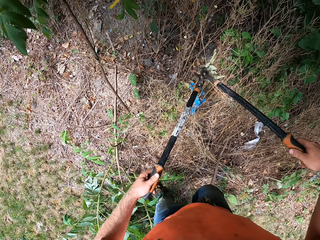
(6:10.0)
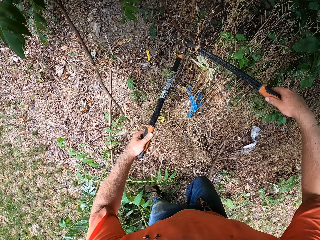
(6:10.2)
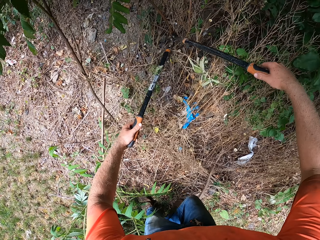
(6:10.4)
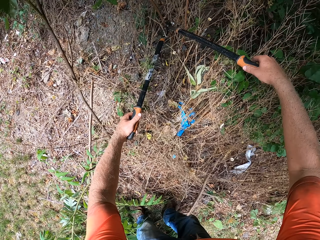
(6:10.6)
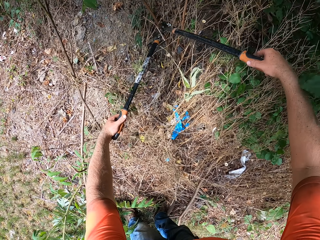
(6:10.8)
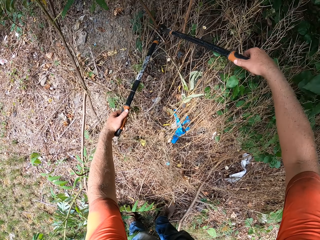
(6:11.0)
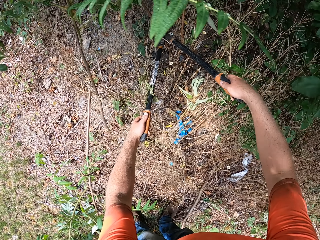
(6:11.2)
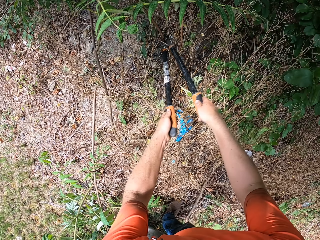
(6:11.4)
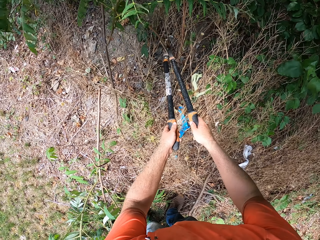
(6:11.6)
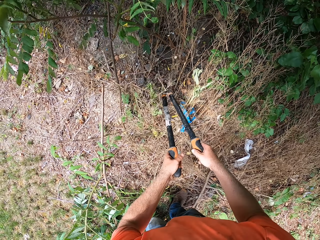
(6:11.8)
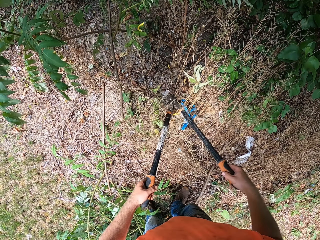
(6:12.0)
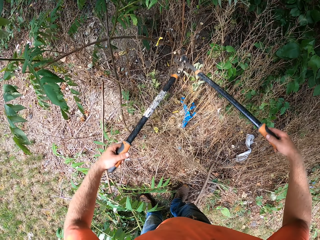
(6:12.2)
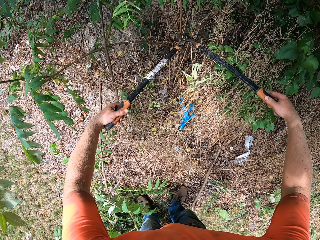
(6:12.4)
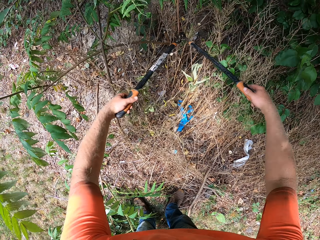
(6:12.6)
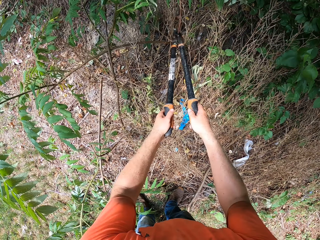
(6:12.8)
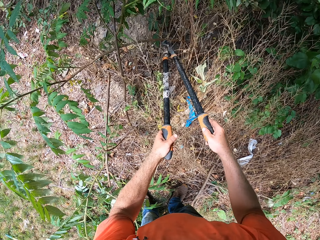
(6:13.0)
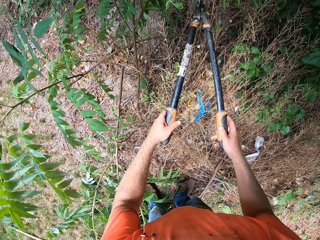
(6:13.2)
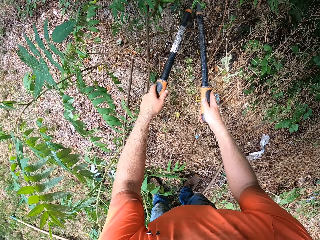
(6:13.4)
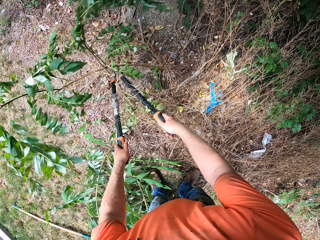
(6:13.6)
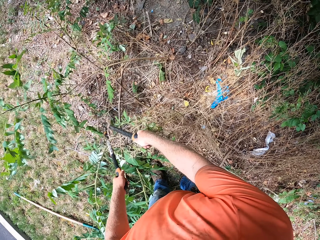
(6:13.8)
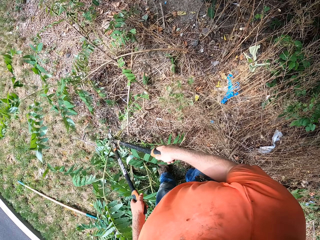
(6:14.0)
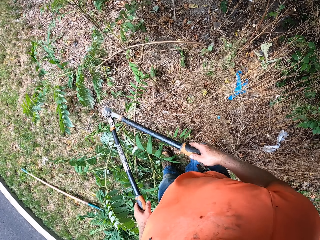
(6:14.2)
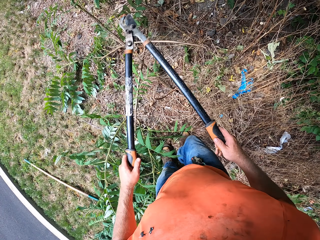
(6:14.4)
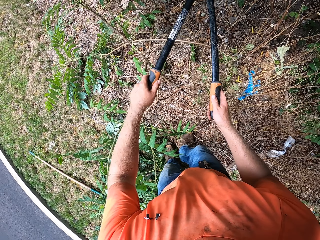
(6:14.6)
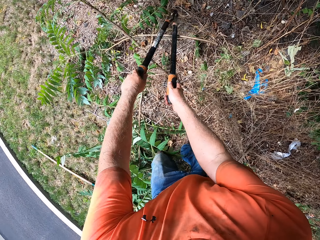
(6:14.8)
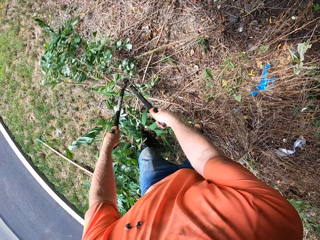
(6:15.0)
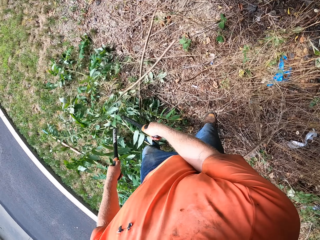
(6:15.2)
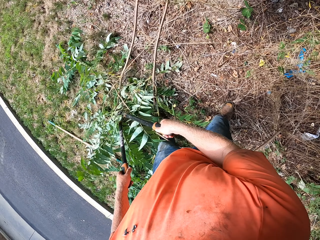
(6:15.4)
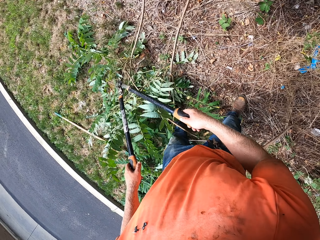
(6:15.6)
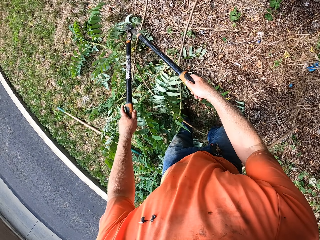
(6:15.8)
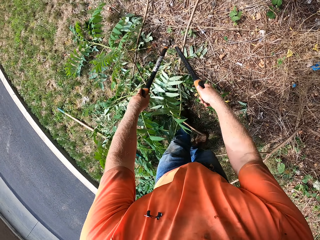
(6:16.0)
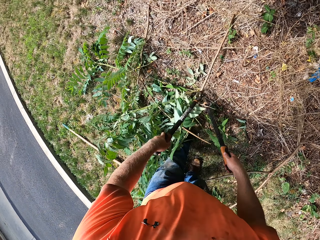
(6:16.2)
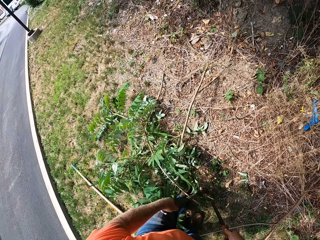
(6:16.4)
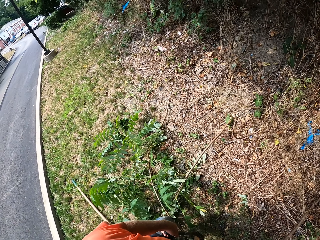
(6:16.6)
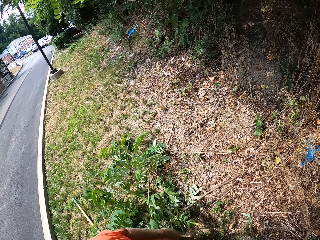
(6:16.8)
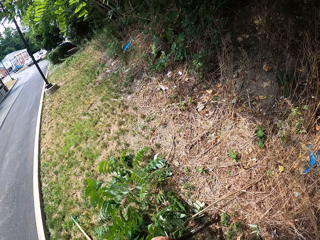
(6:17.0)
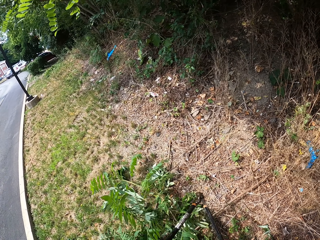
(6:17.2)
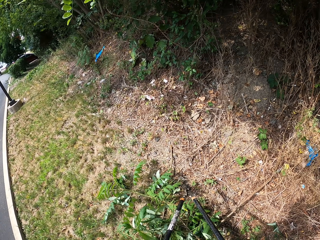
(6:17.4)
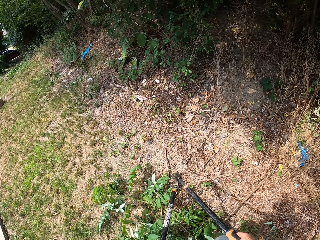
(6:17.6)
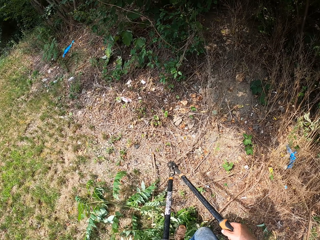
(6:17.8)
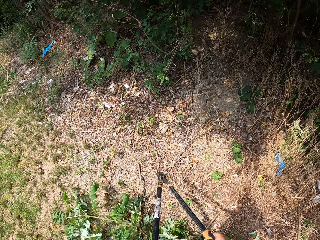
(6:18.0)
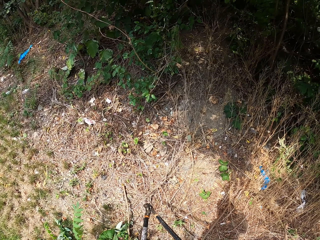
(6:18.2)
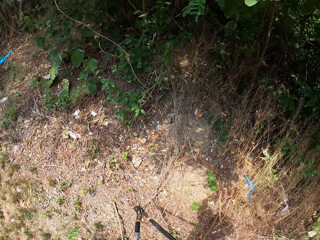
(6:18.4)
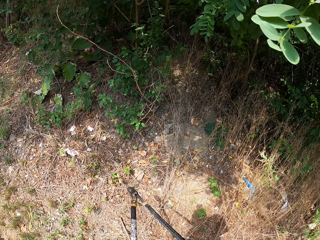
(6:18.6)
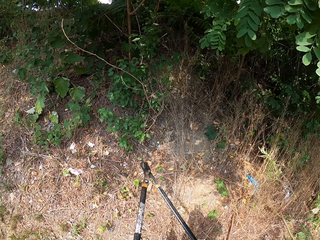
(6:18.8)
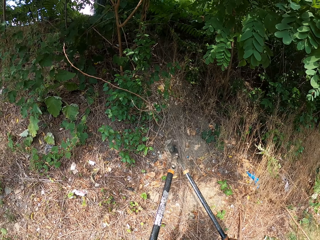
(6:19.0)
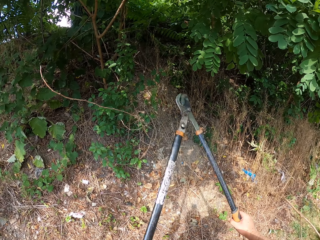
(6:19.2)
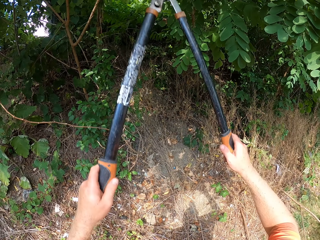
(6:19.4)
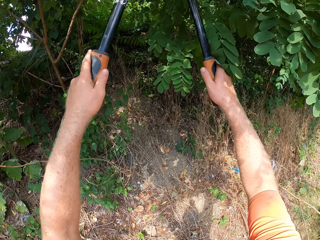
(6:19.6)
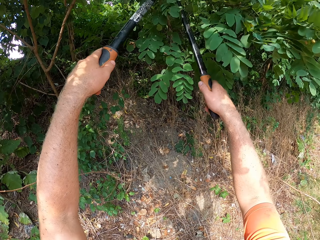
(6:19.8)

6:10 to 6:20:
The camera wearer moves the branches with the shears.

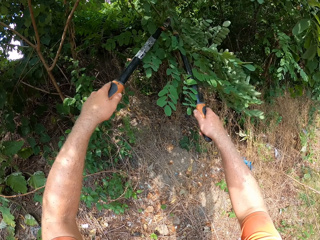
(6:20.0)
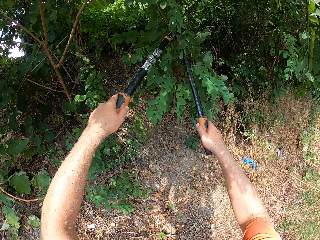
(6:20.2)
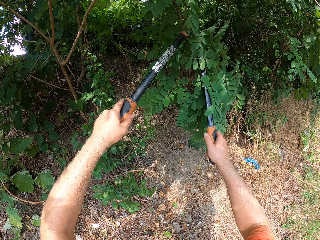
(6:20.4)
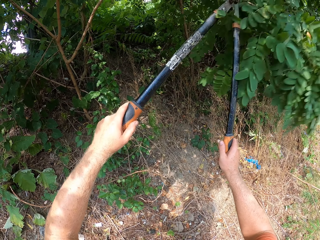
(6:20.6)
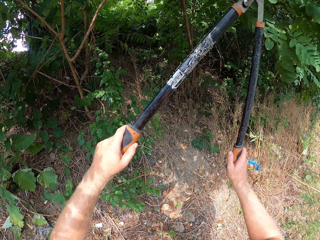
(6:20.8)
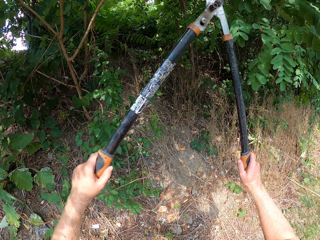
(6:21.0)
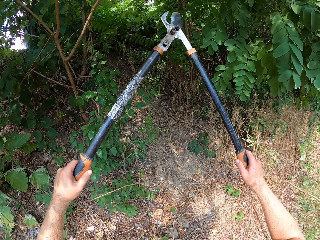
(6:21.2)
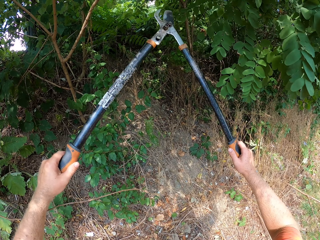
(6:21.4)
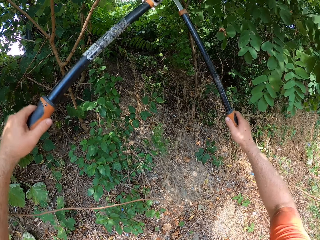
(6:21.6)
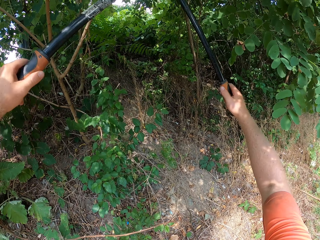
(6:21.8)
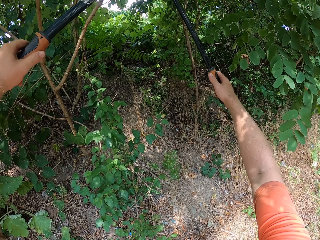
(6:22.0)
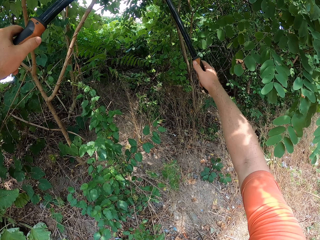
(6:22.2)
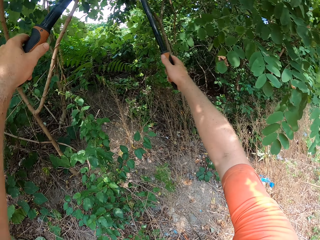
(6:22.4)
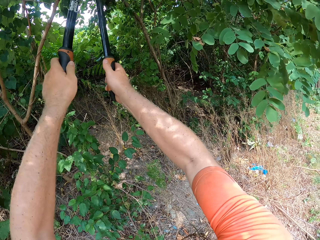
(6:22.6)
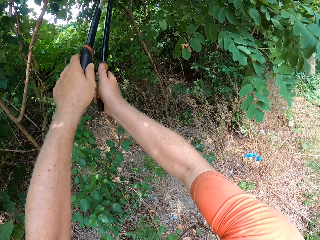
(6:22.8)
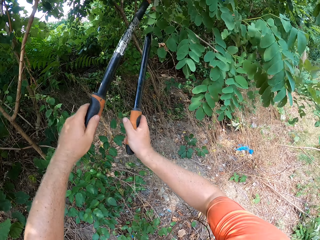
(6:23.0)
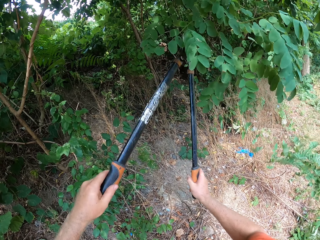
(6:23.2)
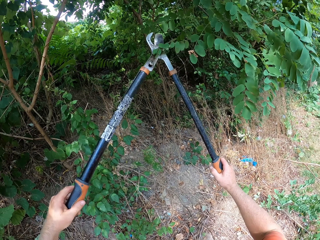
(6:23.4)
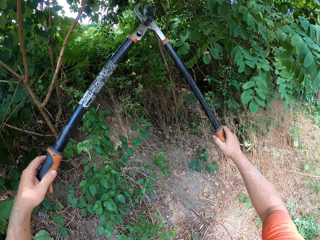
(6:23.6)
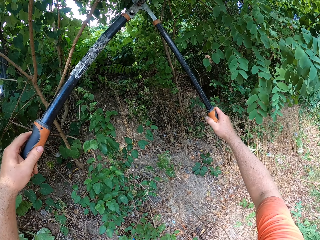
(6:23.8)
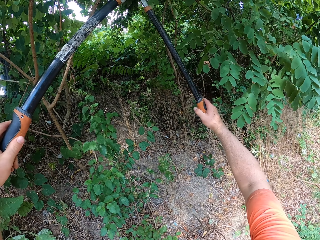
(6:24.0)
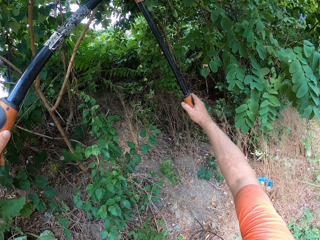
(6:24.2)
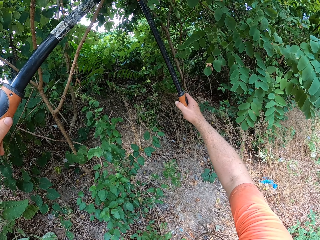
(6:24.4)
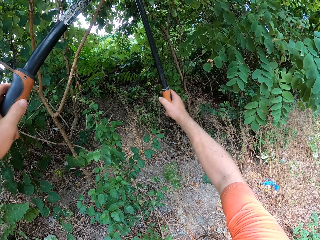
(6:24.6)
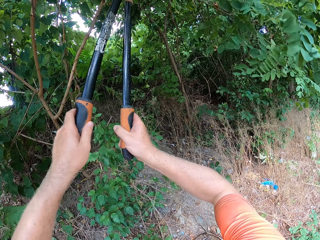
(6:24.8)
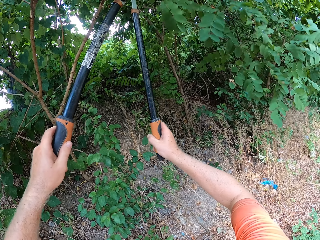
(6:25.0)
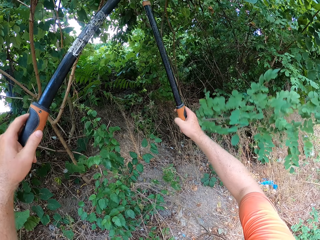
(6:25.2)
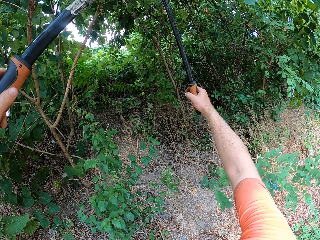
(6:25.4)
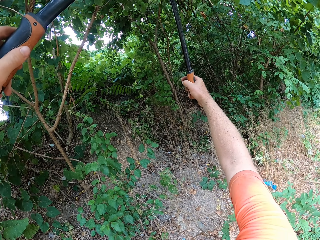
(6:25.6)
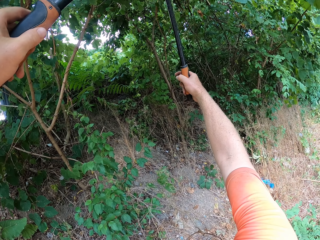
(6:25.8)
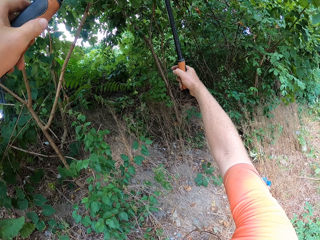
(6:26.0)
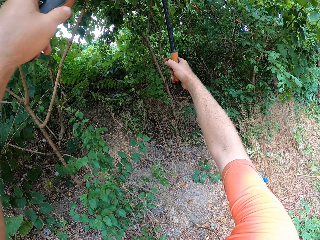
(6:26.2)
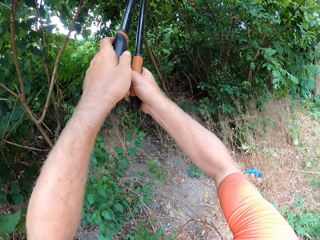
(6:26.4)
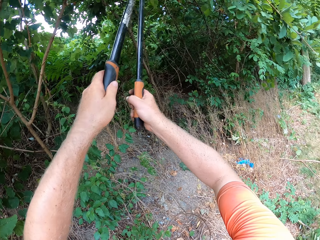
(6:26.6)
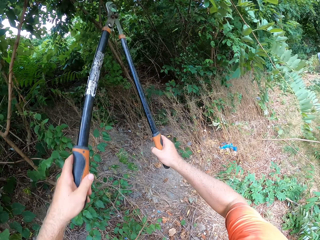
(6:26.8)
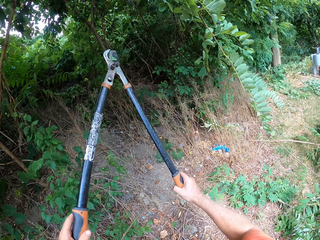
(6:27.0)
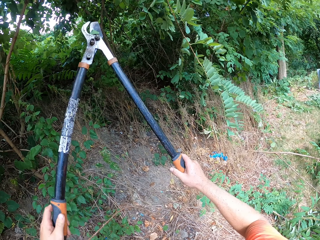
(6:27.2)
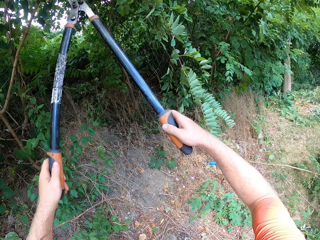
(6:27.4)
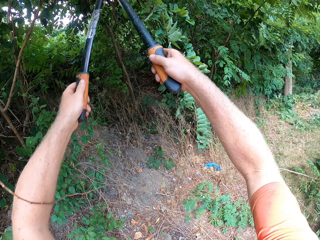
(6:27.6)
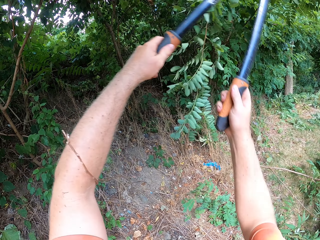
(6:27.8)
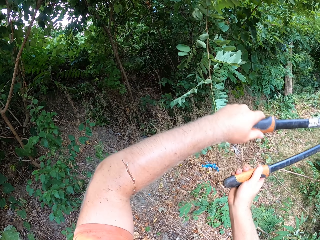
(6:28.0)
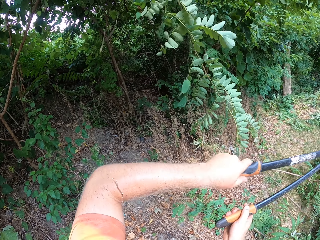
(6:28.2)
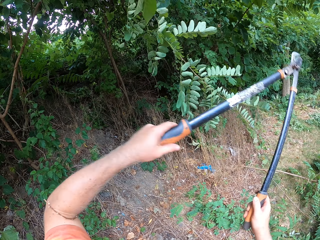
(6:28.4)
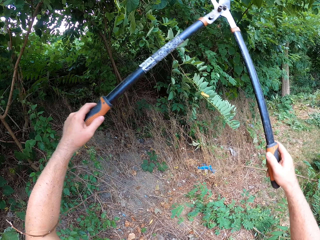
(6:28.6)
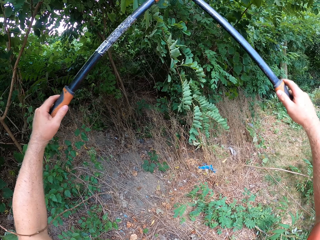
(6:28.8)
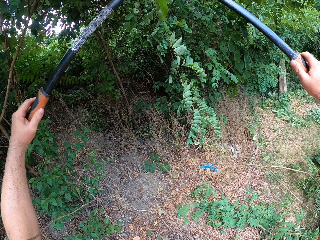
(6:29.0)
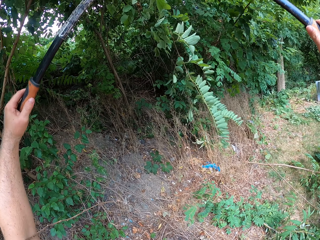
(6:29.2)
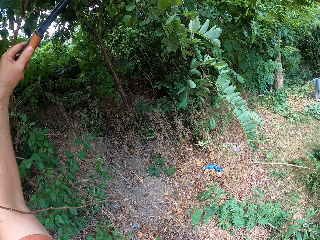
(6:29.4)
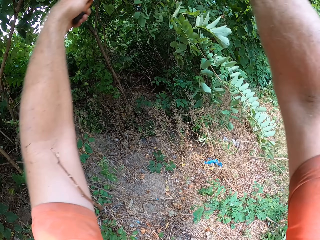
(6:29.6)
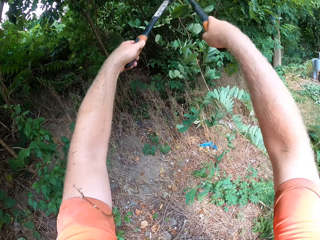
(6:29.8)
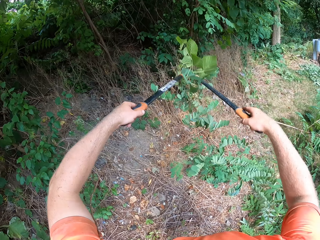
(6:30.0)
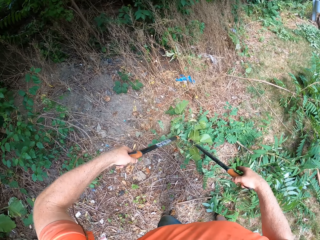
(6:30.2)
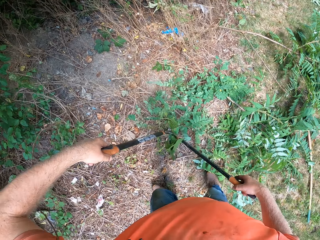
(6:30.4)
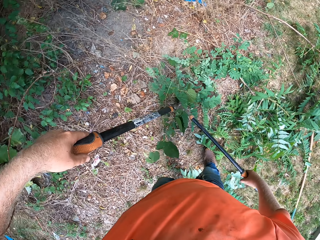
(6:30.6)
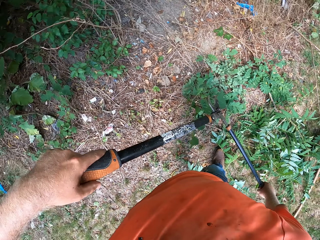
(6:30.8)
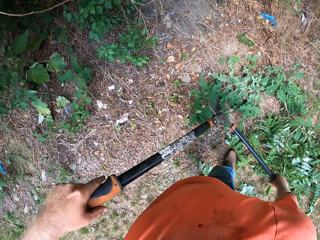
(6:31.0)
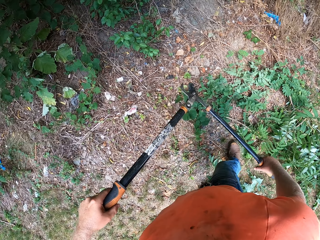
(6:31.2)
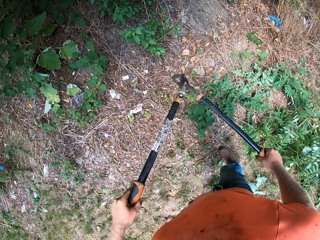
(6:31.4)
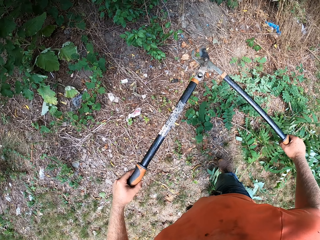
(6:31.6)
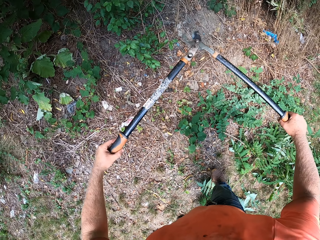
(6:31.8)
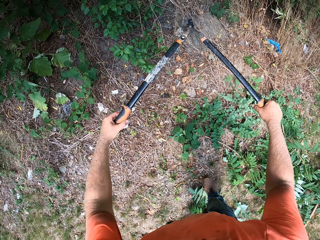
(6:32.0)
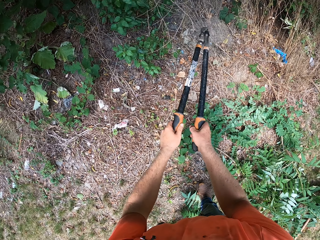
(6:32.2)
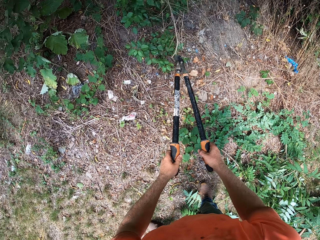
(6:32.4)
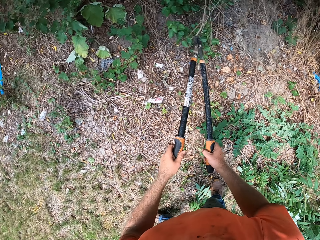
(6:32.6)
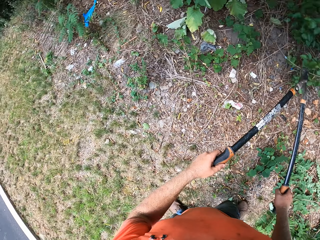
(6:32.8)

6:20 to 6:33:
The camera wearer trims the plants.
